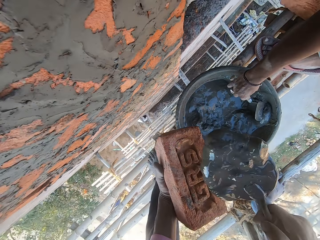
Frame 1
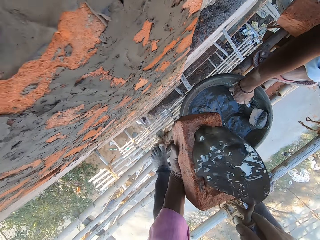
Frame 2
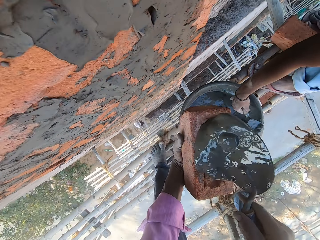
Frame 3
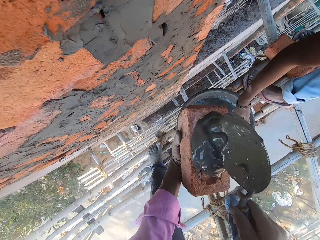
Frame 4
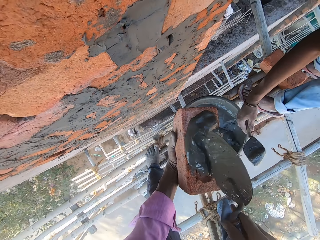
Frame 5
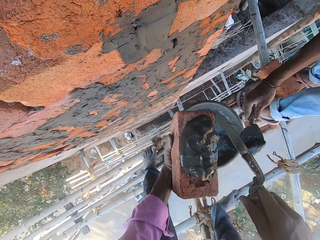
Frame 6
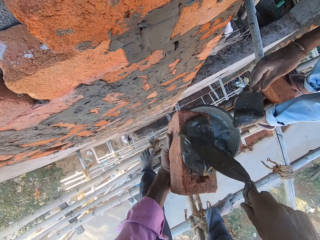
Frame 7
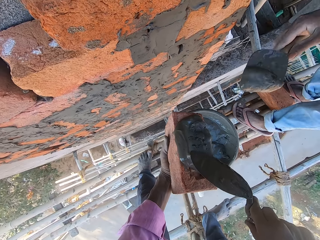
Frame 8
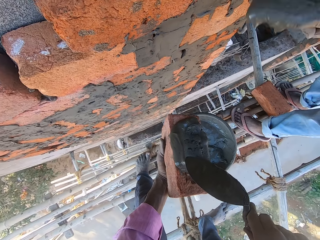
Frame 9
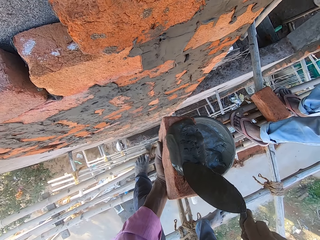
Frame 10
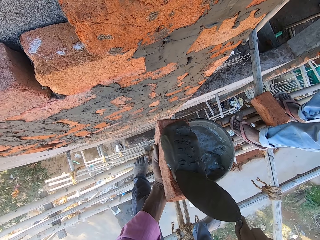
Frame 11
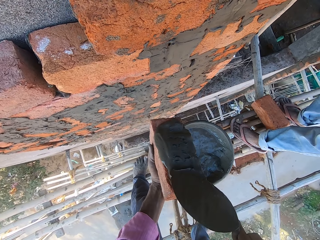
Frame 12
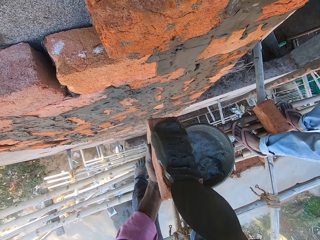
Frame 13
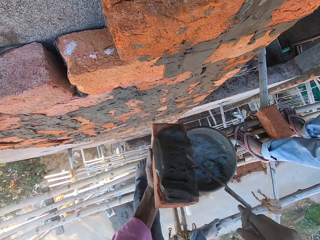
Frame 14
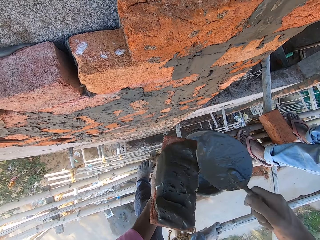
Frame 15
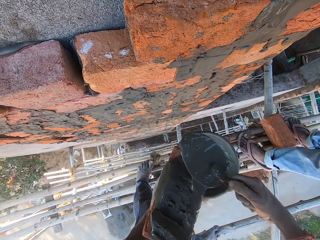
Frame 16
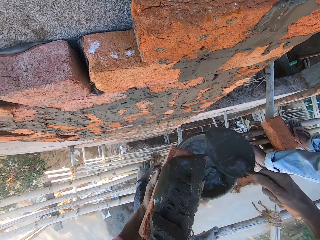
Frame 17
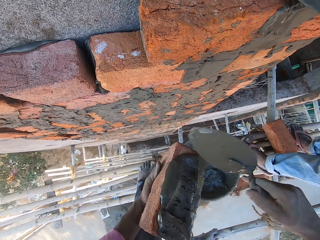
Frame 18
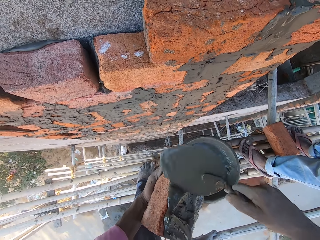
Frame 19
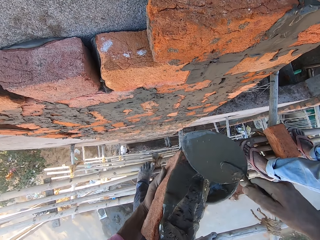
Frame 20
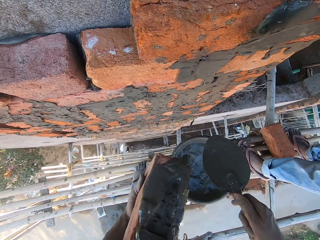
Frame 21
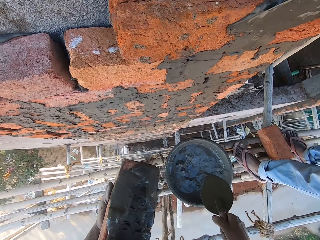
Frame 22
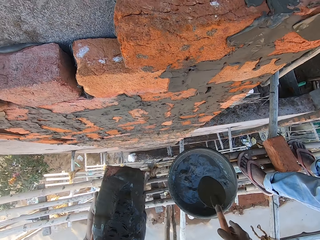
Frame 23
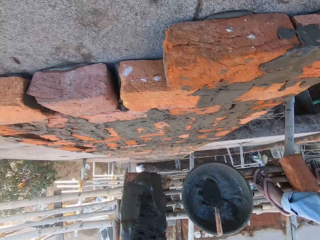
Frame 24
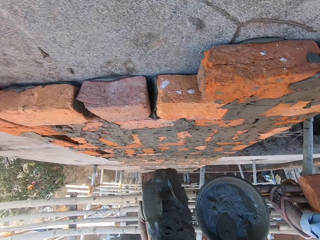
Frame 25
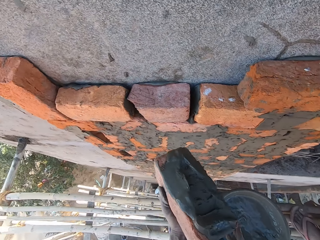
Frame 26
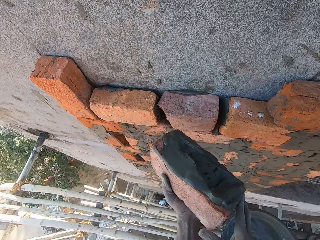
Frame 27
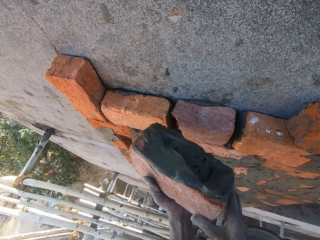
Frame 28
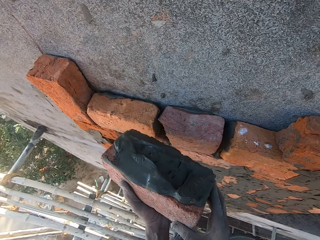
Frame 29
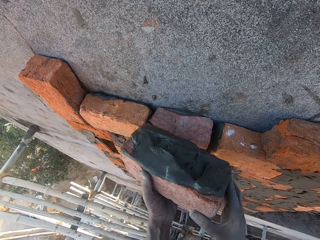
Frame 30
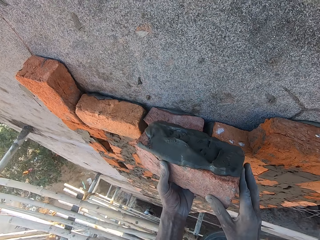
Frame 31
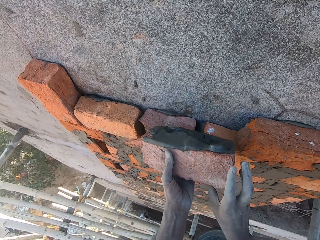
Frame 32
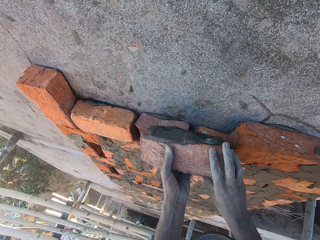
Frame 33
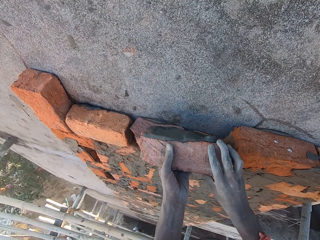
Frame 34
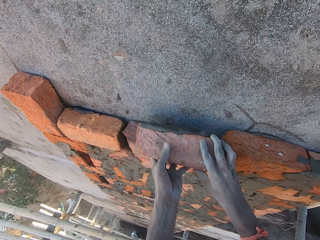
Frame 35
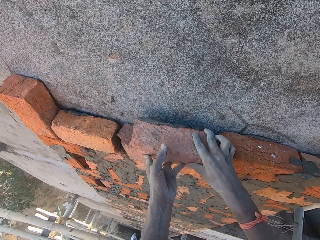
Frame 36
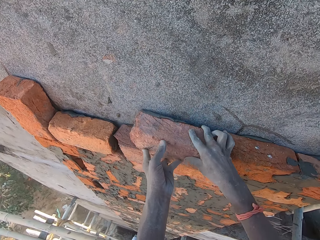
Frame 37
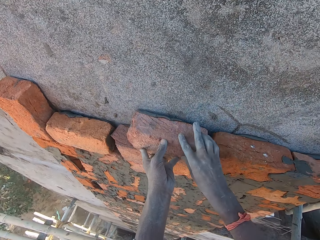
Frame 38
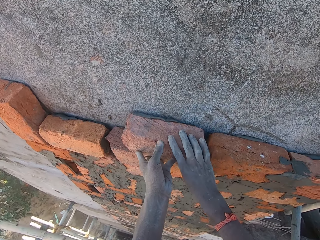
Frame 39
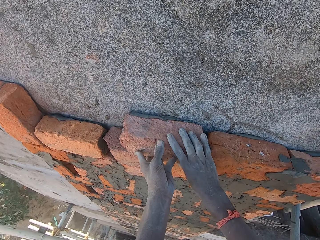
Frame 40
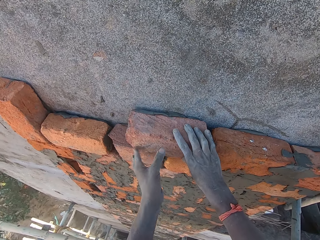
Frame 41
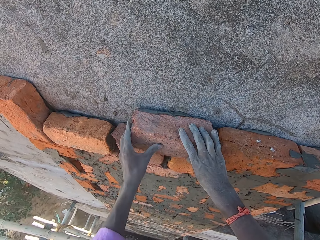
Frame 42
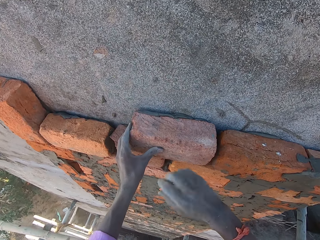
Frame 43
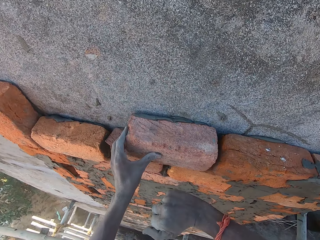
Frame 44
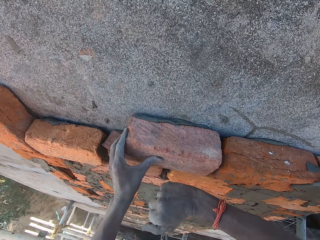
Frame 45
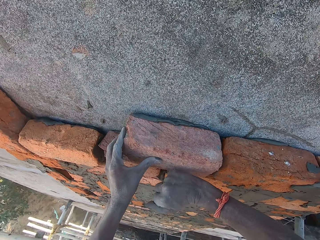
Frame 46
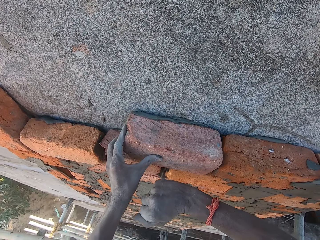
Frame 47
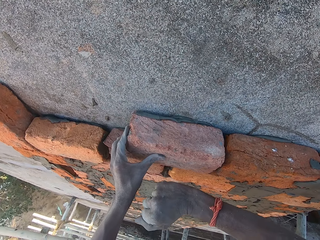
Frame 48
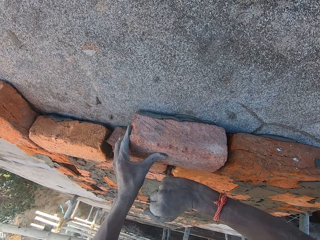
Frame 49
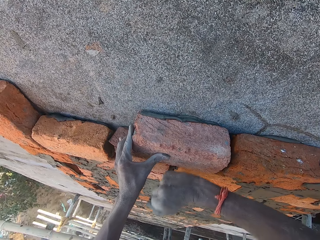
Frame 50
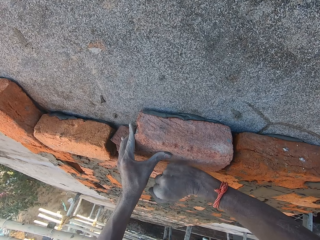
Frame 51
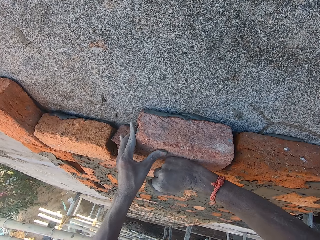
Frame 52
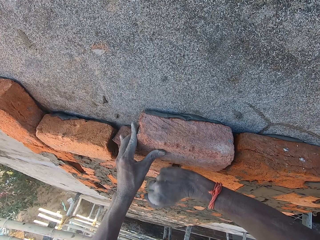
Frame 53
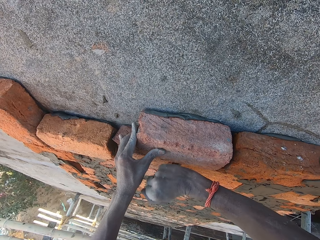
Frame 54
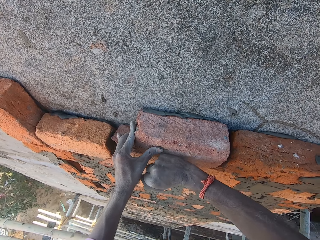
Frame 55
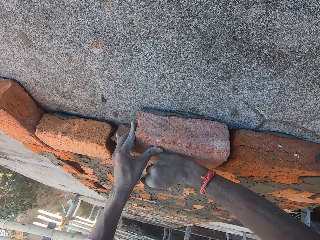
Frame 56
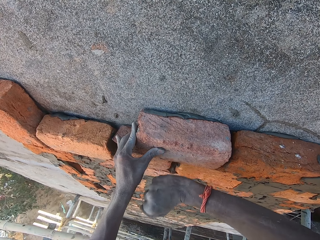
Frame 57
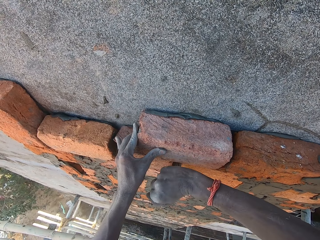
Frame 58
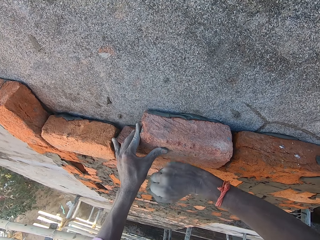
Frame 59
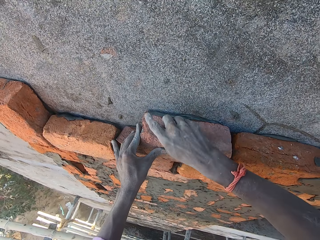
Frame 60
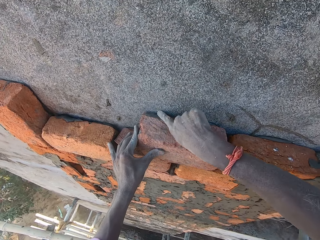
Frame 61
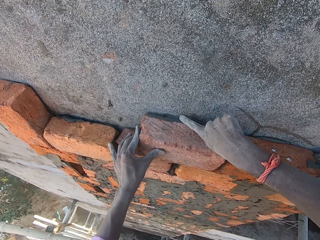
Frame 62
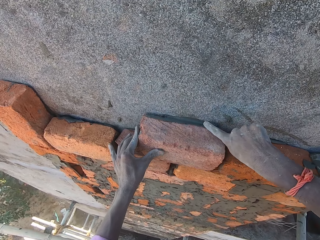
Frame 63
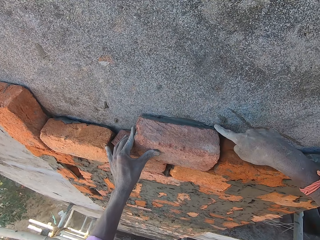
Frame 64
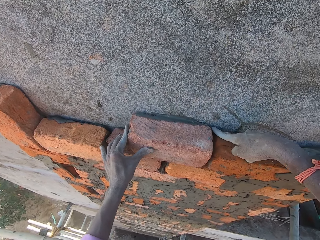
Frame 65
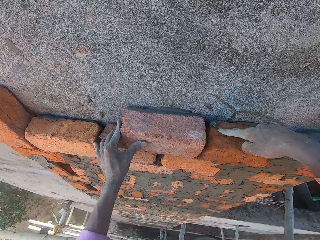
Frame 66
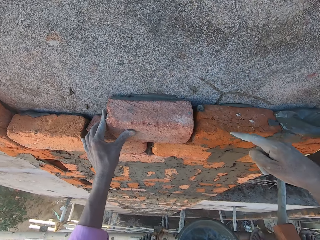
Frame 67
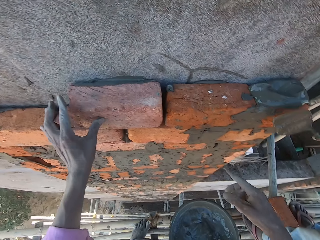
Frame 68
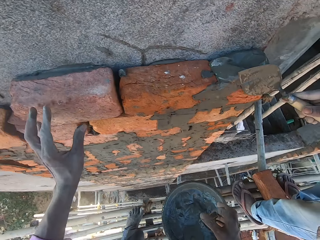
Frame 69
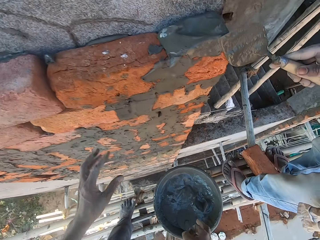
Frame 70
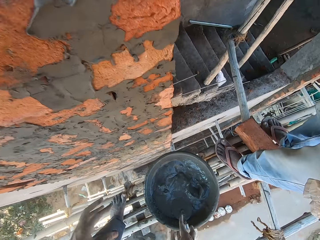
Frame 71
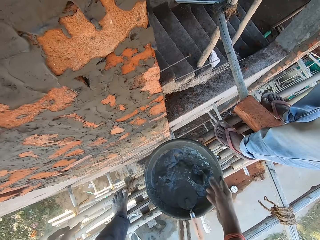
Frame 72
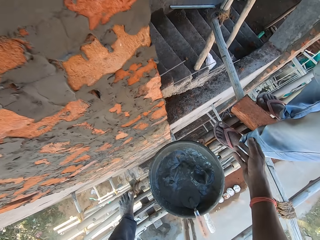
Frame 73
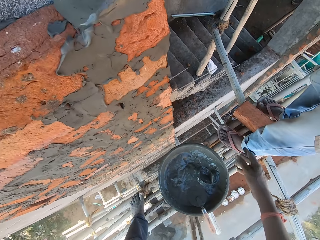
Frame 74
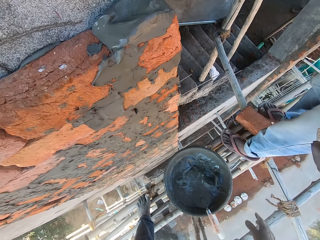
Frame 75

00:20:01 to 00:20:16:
The camera wearer scoops the cement. He pours the mixed cement on the brick in his left hand with the trowel in his right hand, and smoothens the mixed cement on the brick in his left hand with the trowel in his right hand. A man plasters the brick on the wall with mixed cement with the trowel in his right hand. The camera wearer drops the trowel in the head pan on the bamboo woods with his right hand. He holds the brick with both hands. He plasters the brick on the wall with both hands. He holds the brick on the wall with his left hand. He hits the brick on the wall with his right hand. He smoothens the mixed cement on the brick with his right hand. He fixes the brick.

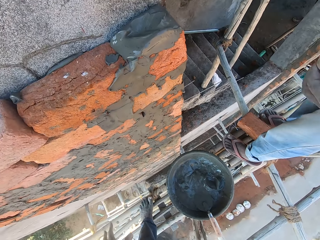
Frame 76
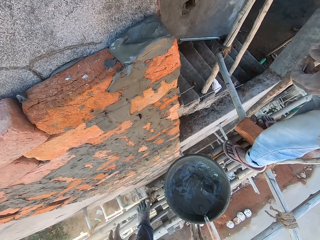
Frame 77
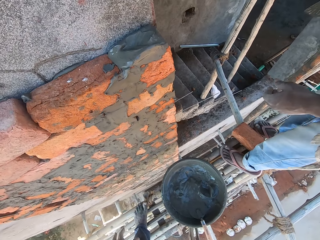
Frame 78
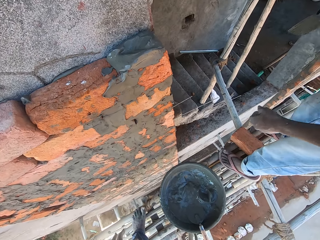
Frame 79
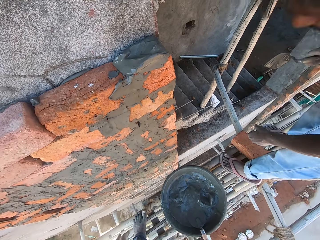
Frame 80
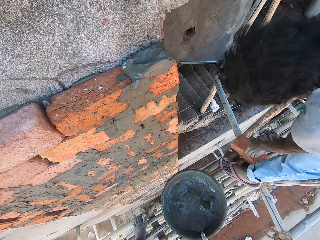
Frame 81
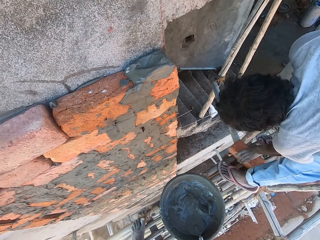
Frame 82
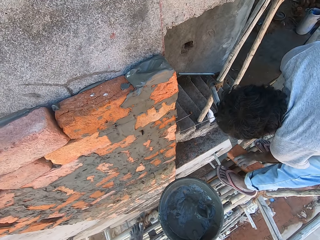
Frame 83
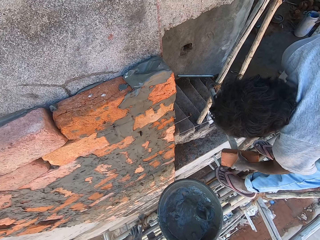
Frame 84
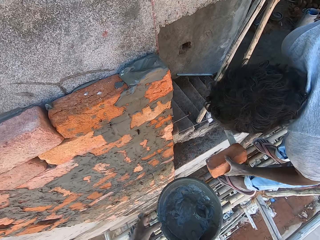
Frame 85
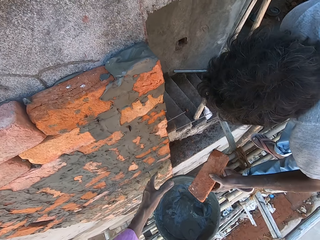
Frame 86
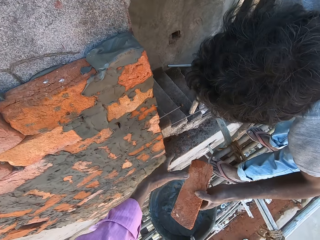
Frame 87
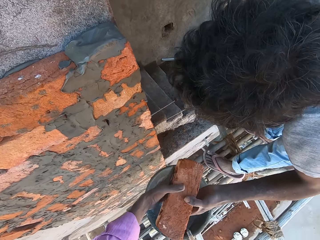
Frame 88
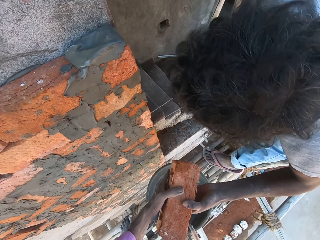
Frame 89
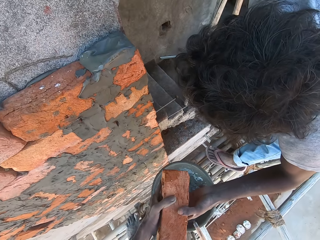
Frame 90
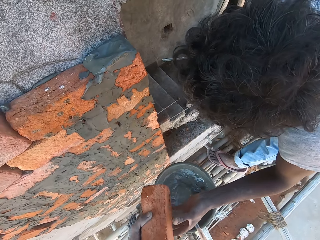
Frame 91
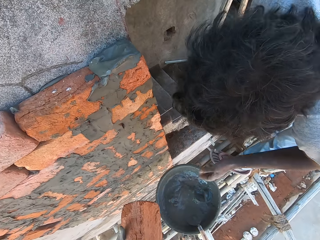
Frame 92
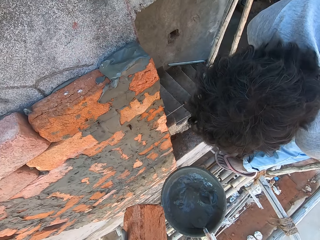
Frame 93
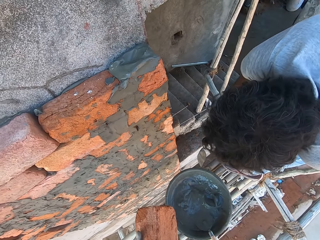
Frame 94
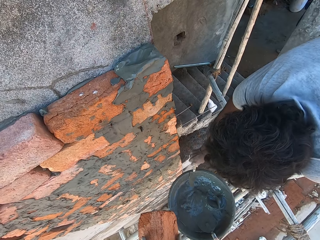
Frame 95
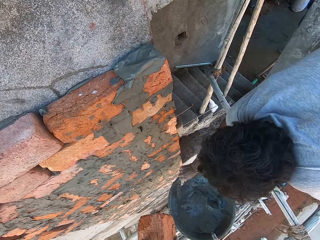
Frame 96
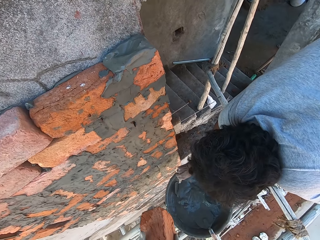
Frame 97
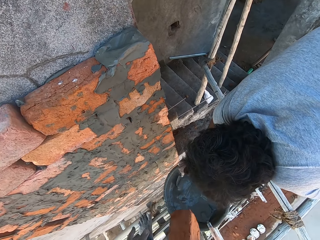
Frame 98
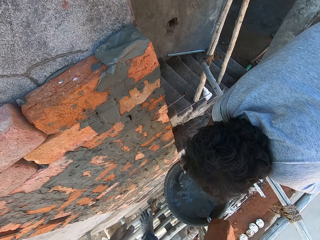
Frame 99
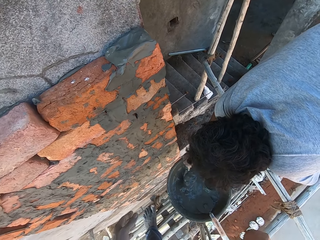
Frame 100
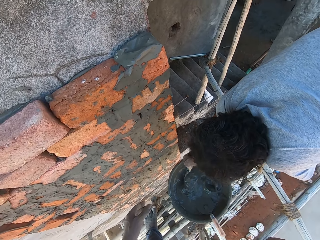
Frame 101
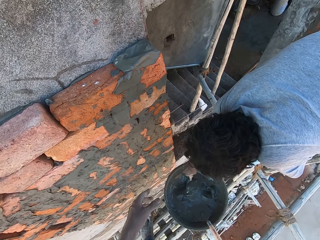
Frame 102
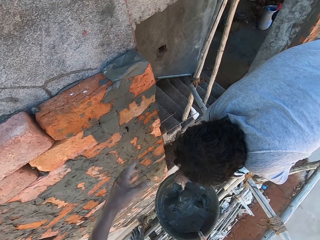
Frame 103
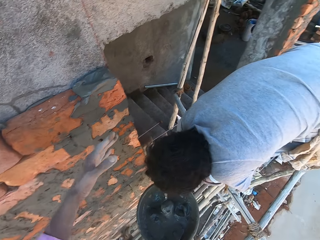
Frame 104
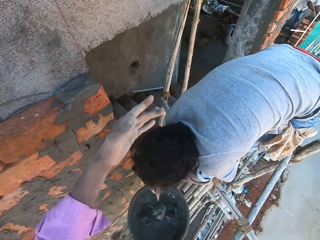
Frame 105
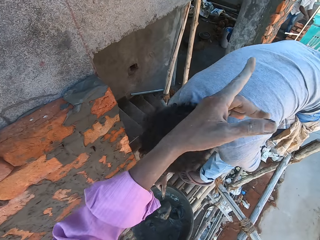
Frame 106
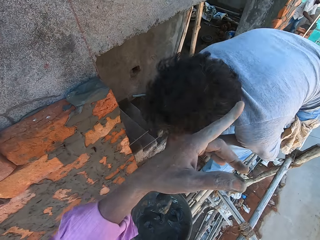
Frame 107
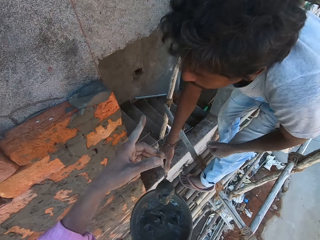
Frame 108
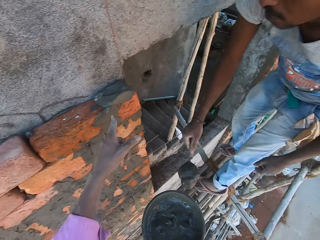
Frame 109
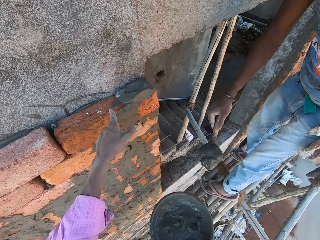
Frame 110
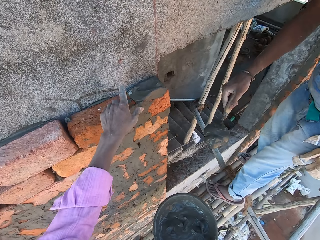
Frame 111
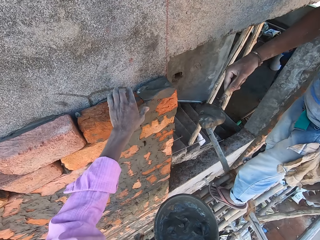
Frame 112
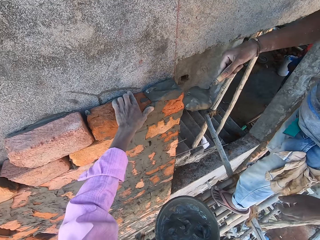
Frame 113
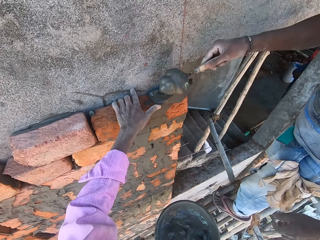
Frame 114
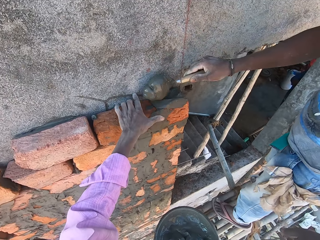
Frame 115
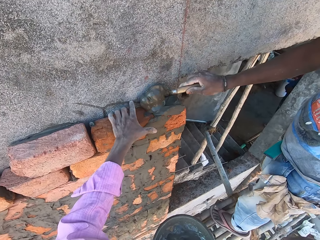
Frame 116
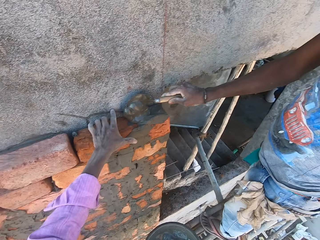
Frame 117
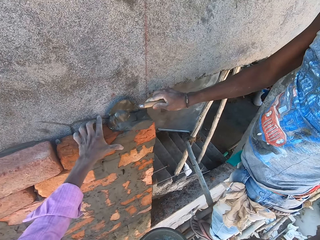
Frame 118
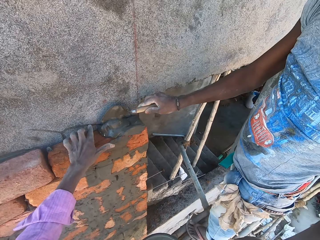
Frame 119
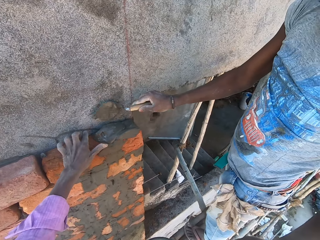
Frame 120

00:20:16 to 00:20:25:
A man picks the brick on the bamboo woods with his left hand. The man passes the brick to the camera wearer with his left hand. The camera wearer collects the brick from the man with his right hand. He passes the brick to his right hand. The man scoops some mixed cement from the head pan on the bamboo woods with the trowel in his right hand. The camera wearer interacts with the man. He gestures out with his hand, touches the brick on the wall with his left hand, and pours the mixed cement on the brick on the wall with the trowel in his right hand. The man places the cement towards the wall.
